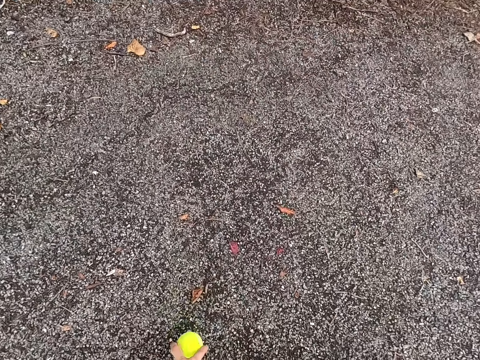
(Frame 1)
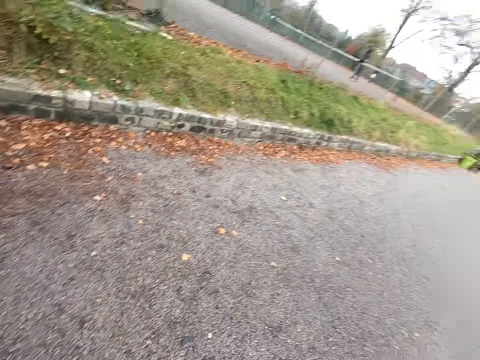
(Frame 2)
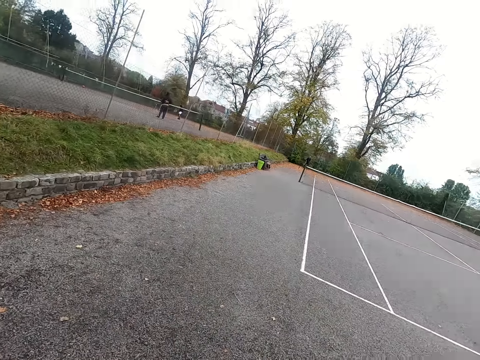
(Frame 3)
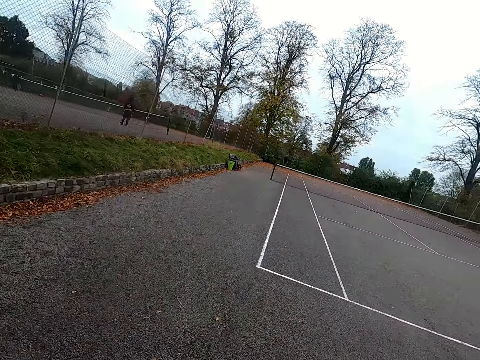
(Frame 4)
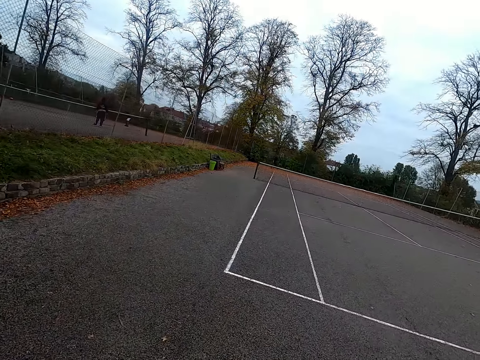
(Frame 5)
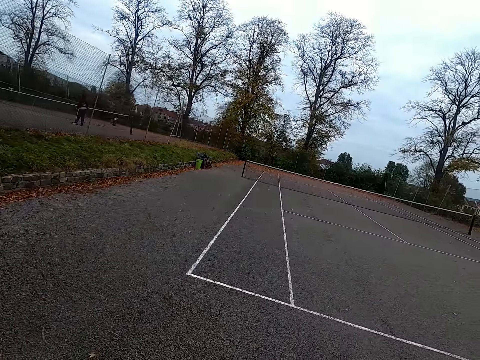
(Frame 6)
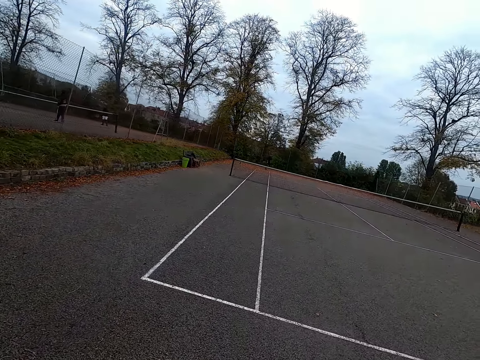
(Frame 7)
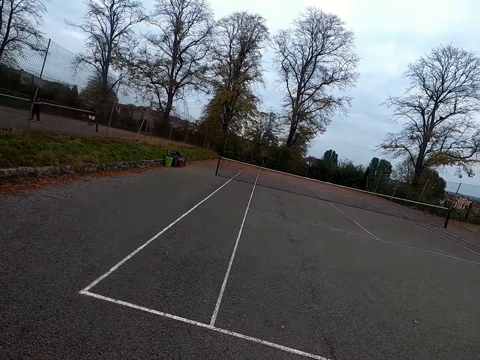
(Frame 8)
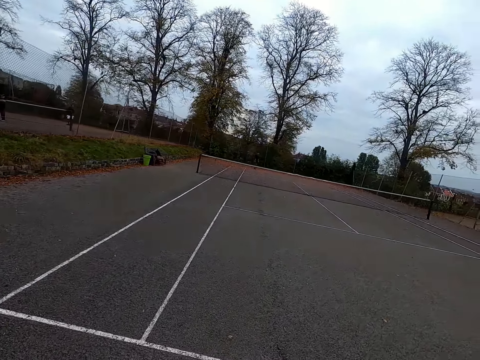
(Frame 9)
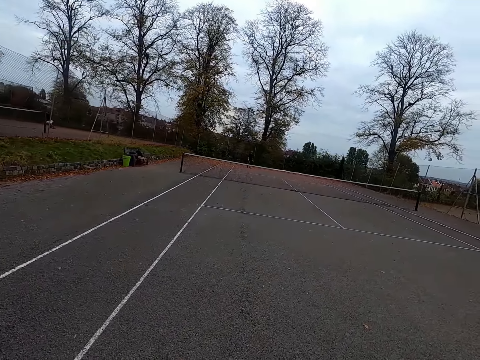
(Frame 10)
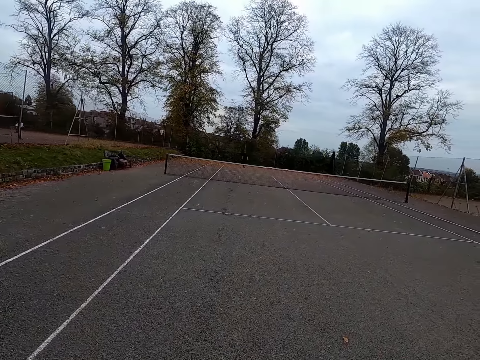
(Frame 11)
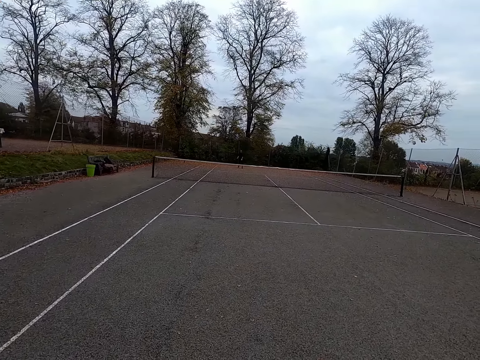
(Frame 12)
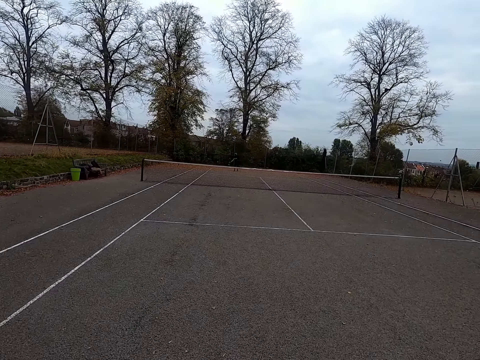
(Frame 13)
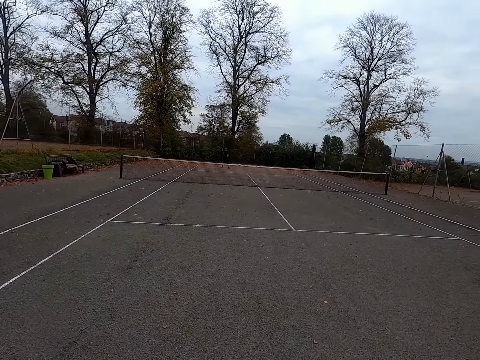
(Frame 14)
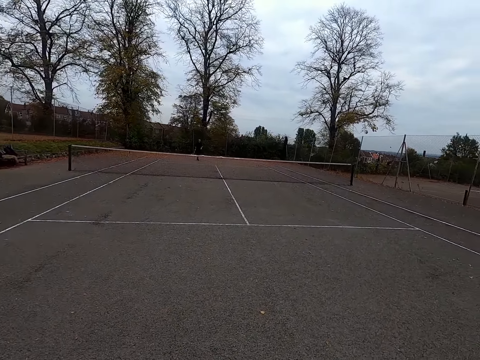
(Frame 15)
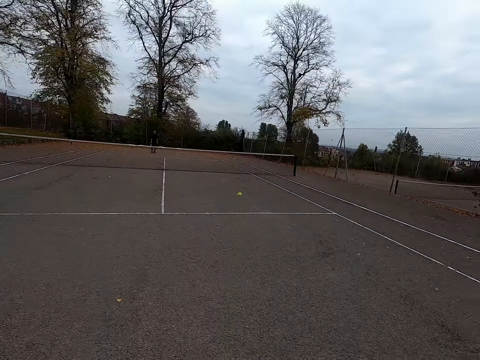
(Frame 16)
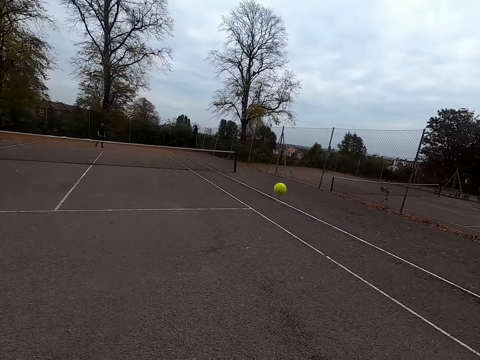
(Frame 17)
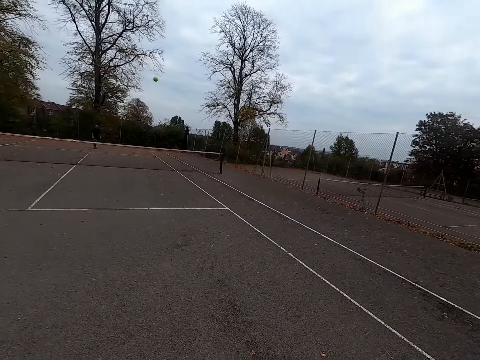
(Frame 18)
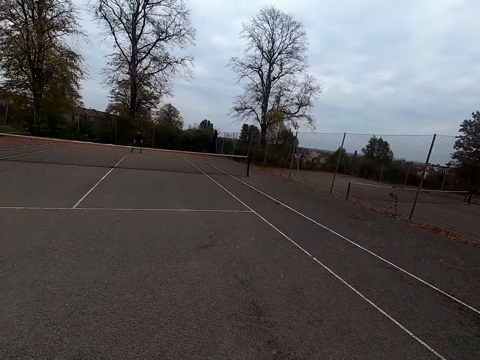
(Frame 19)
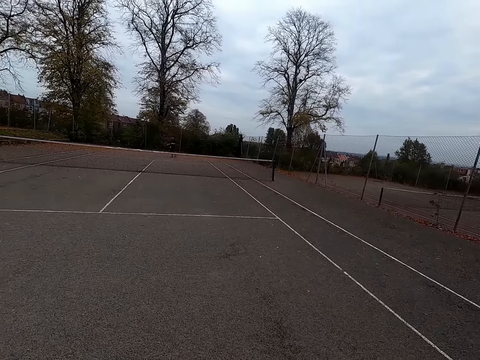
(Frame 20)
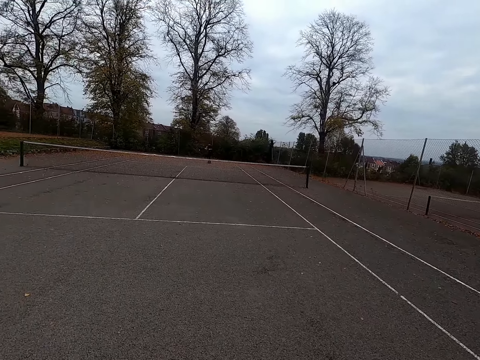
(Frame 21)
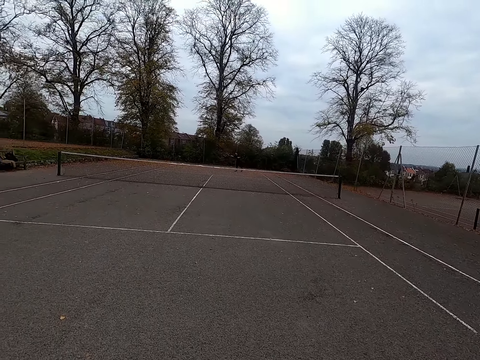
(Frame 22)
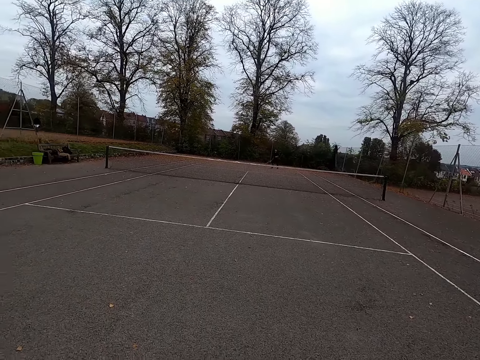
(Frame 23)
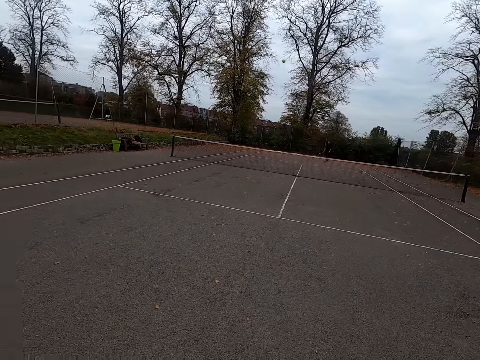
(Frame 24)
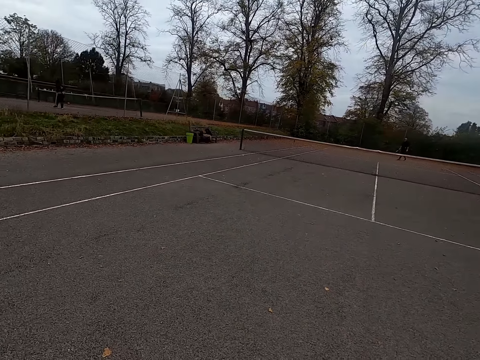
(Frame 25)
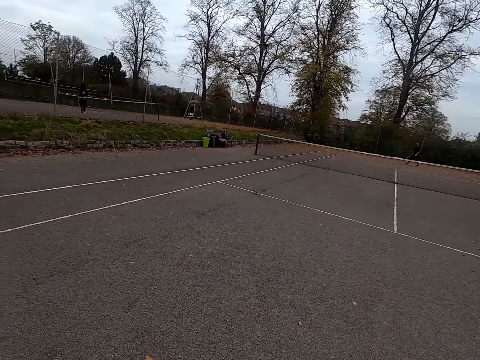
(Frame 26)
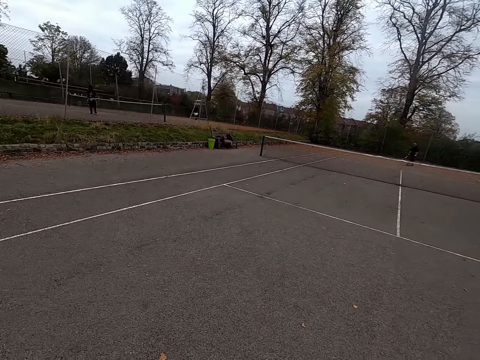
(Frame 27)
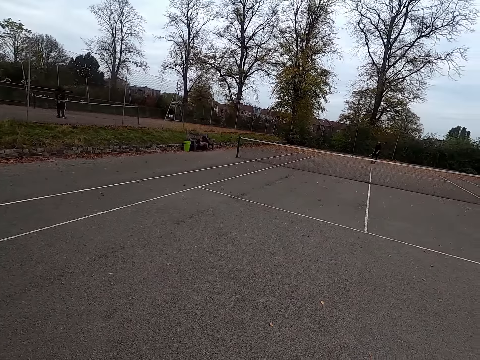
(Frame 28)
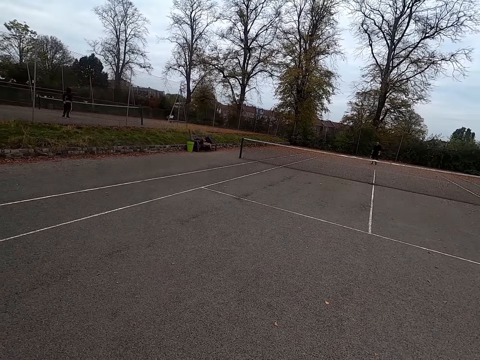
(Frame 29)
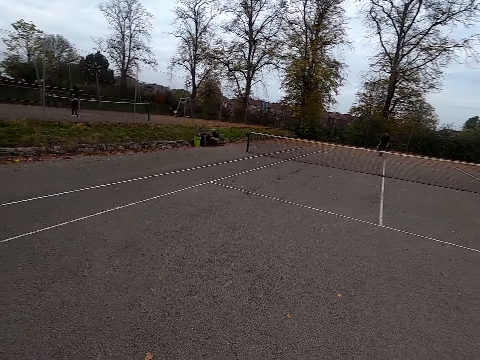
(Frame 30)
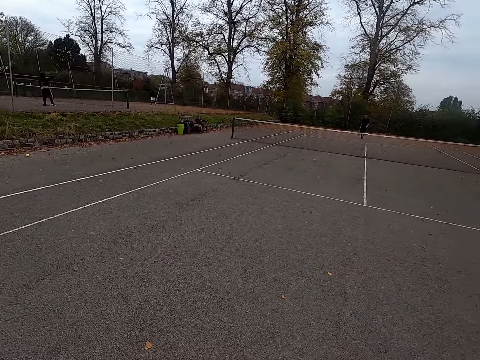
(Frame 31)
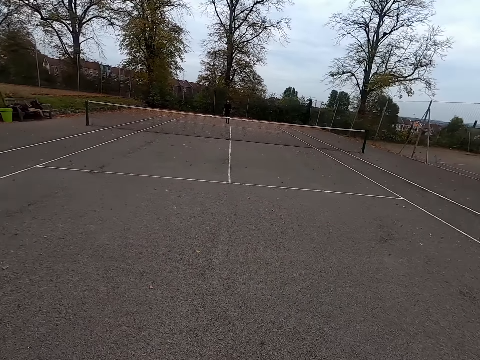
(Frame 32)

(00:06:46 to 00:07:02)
The camera wearer picks up a tennis ball and walks around. A man throws the ball with the tennis bat. The camera wearer throws the ball with the tennis bat and walks around. The man throws the ball with the tennis bat. The camera wearer throws the ball with the tennis bat. A woman walks around.

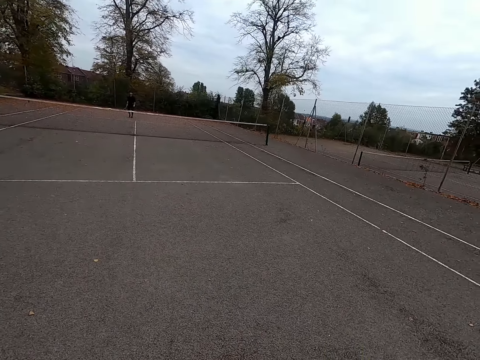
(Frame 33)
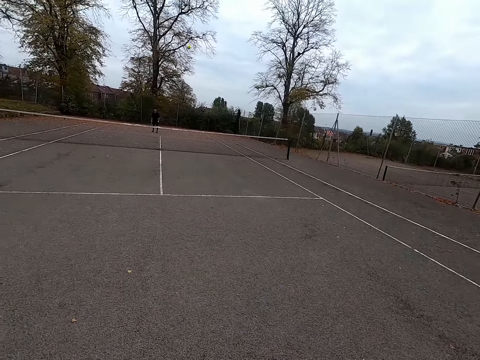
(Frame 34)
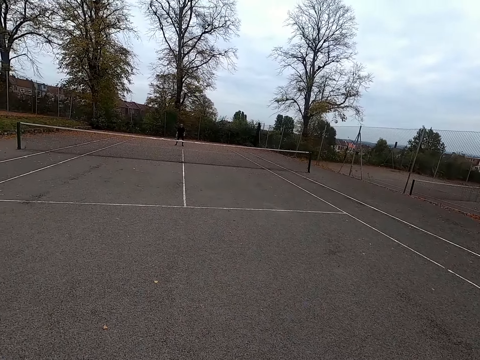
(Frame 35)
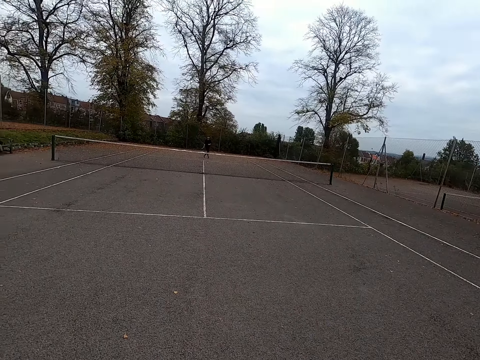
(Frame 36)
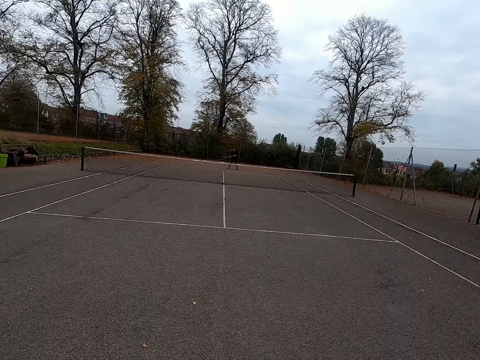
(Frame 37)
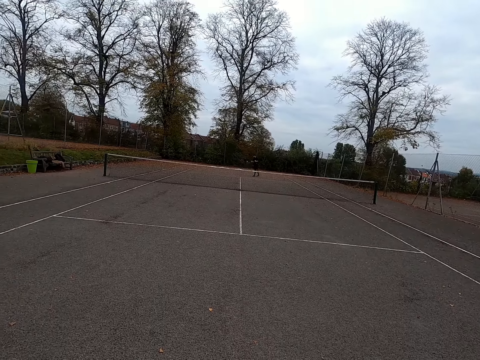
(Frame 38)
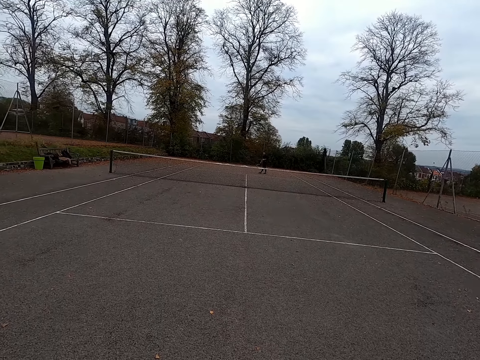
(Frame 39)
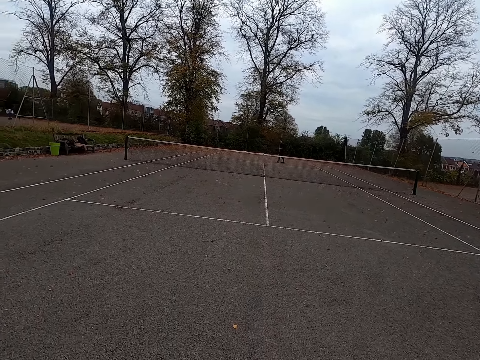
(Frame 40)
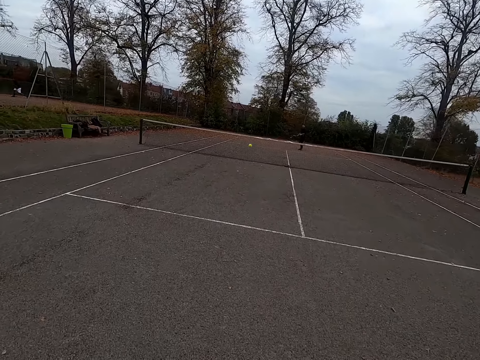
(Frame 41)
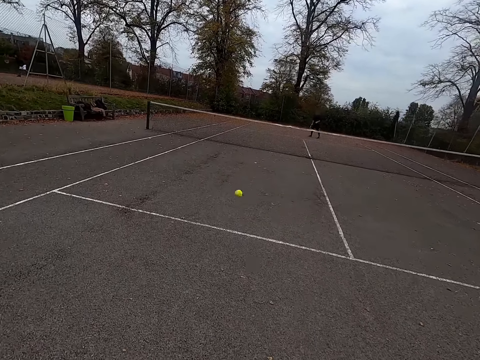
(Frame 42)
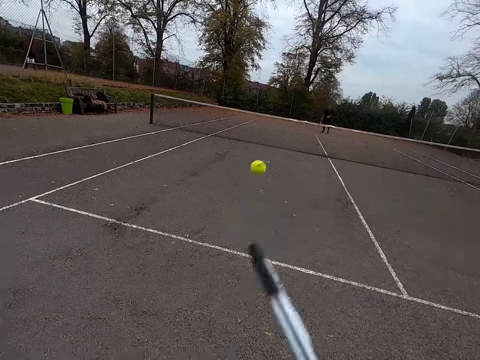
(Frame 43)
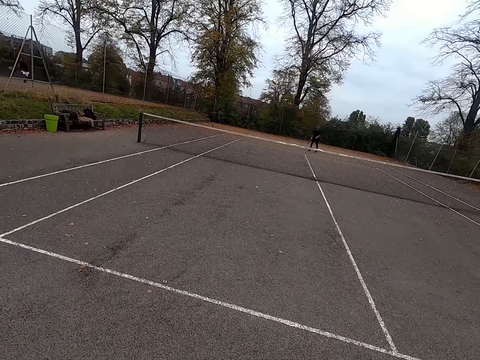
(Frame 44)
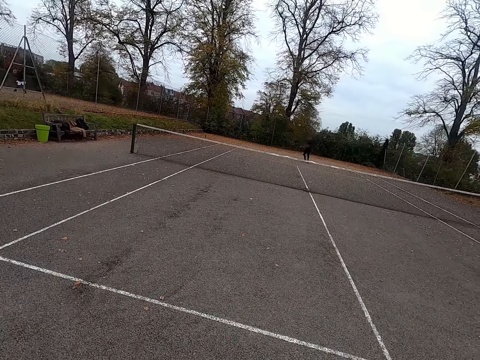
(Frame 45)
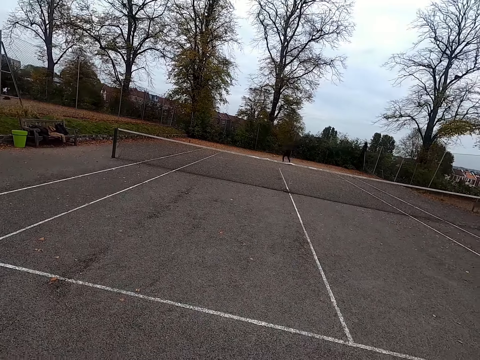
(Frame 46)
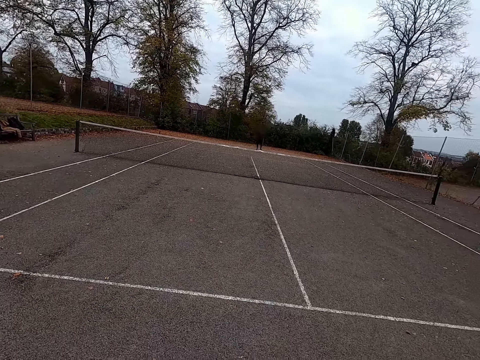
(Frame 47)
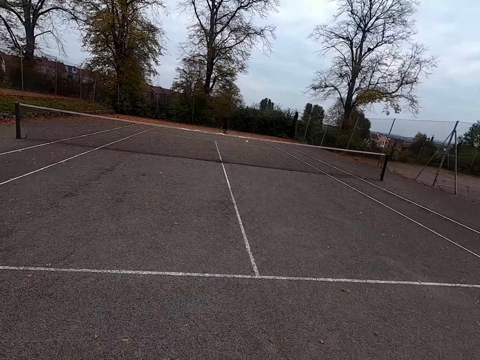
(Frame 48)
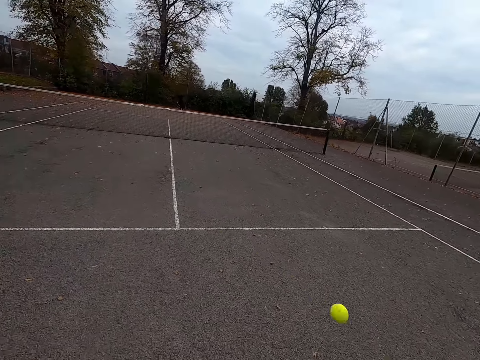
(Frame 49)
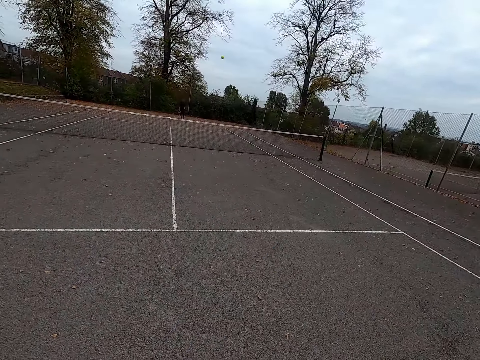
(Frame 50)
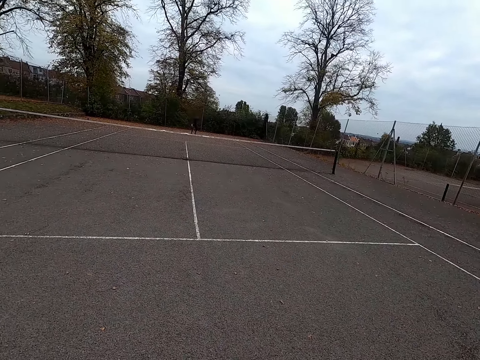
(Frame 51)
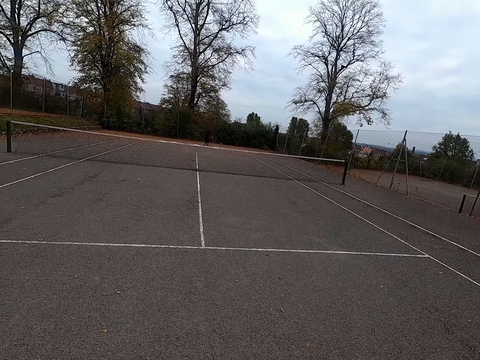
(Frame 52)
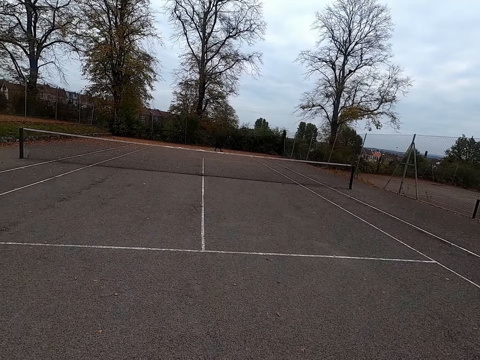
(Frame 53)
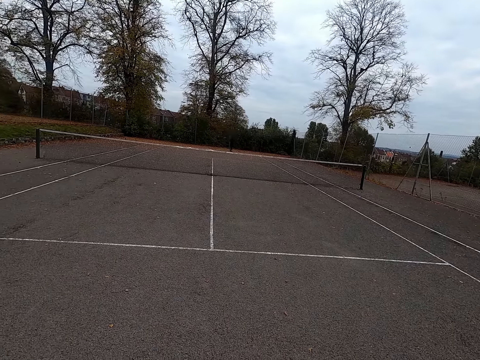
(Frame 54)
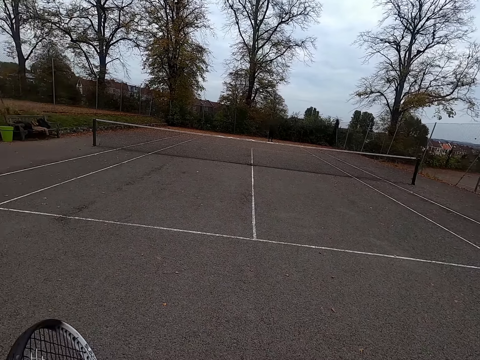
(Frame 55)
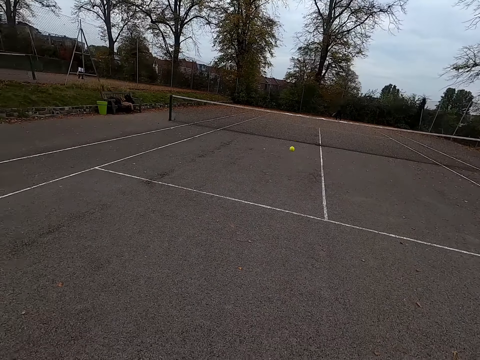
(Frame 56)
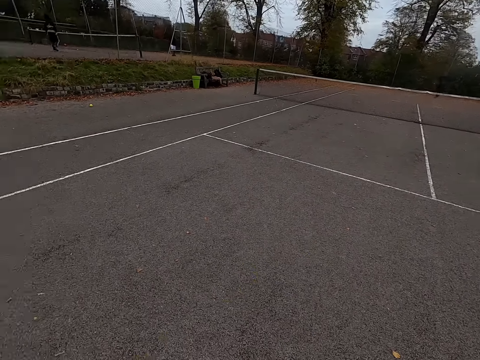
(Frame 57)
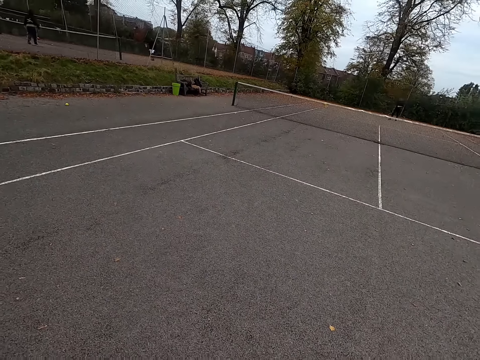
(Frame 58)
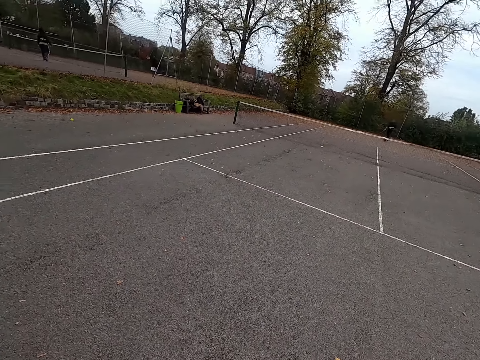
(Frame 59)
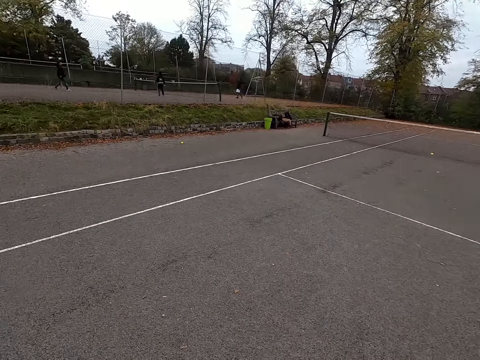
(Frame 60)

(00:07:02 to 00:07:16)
The camera wearer holds the ball. A man throws the ball with the tennis bat. The camera wearer plays tennis. A woman plays tennis. The camera wearer walks around and throws the ball with the tennis bat. The man throws the ball with the tennis bat. The camera wearer throws the ball with the tennis bat. The man throws the ball with the tennis bat. The camera wearer throws the ball with the tennis bat.
